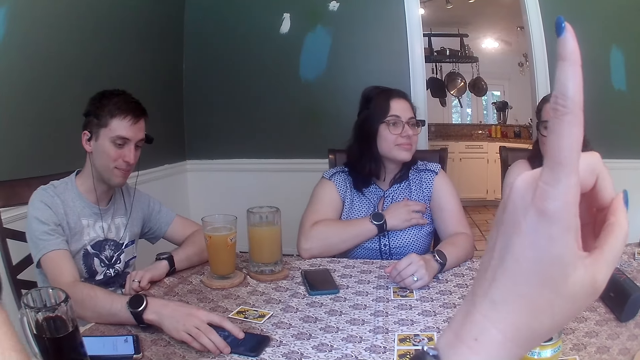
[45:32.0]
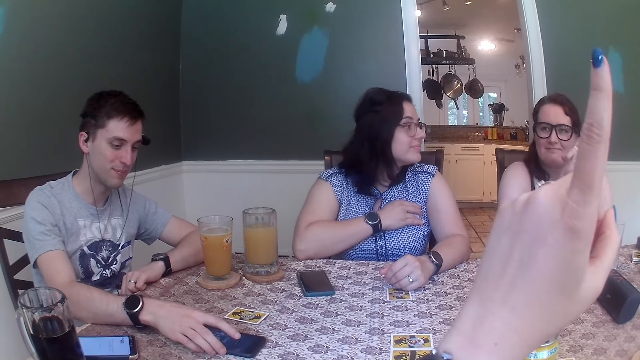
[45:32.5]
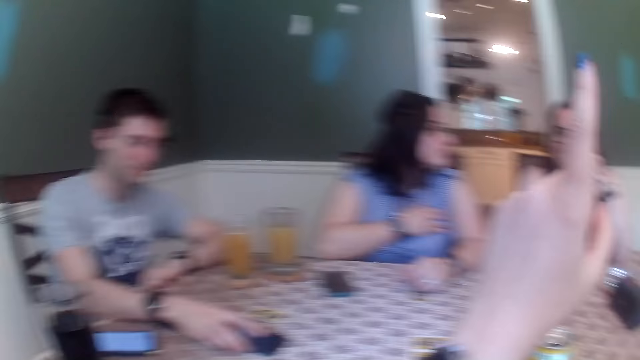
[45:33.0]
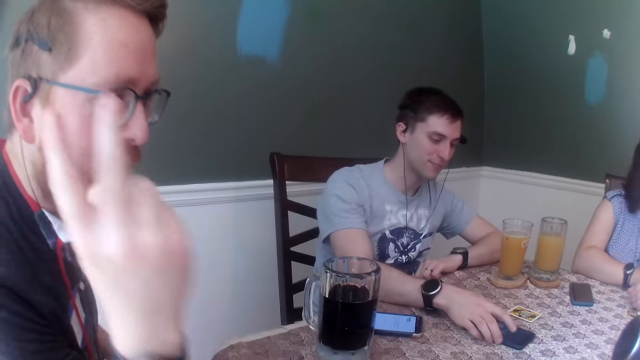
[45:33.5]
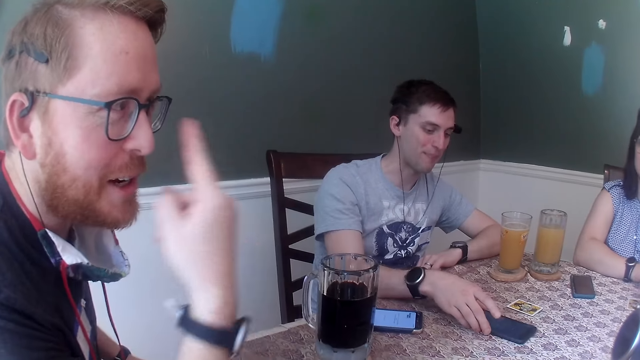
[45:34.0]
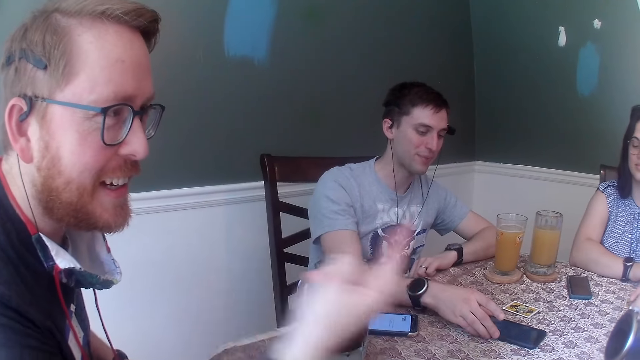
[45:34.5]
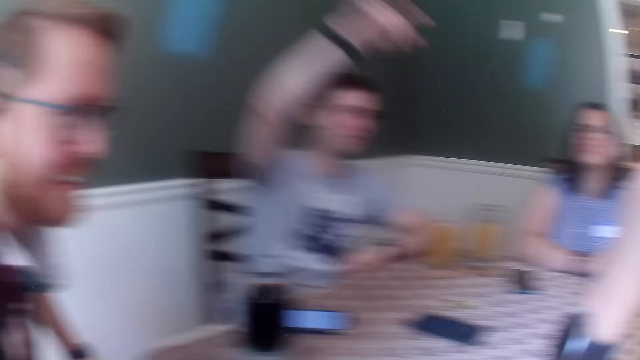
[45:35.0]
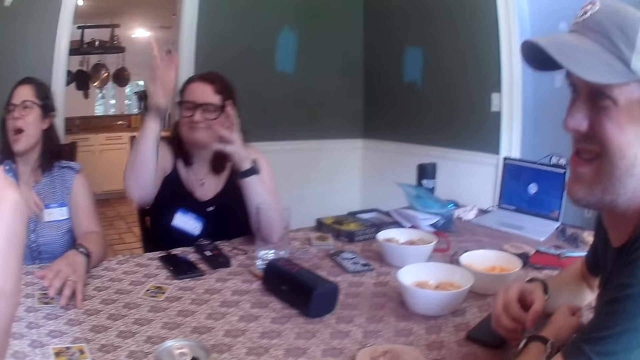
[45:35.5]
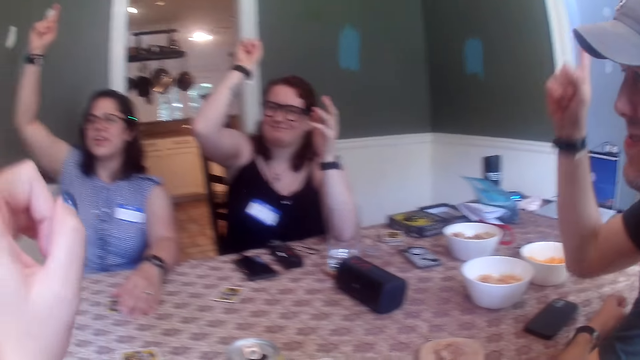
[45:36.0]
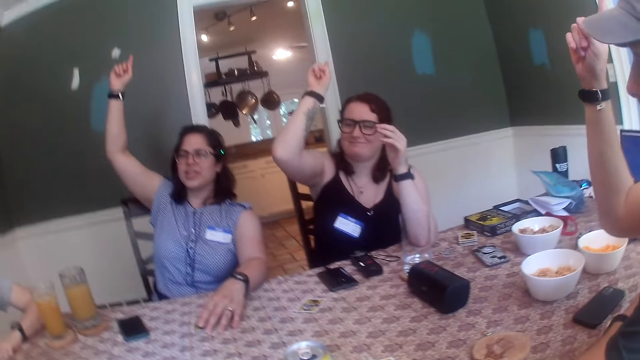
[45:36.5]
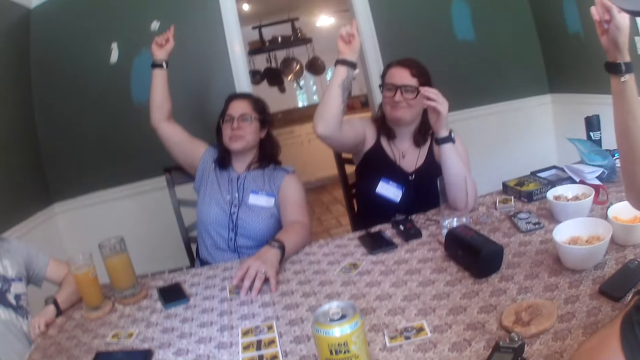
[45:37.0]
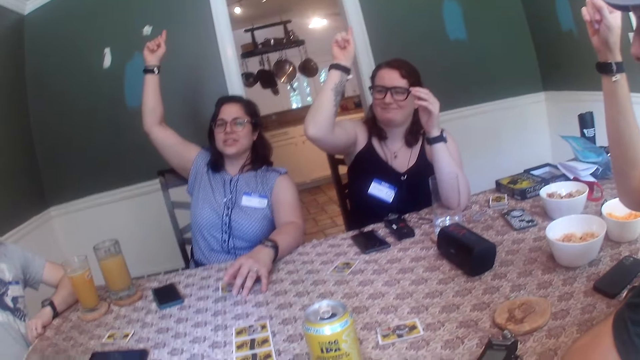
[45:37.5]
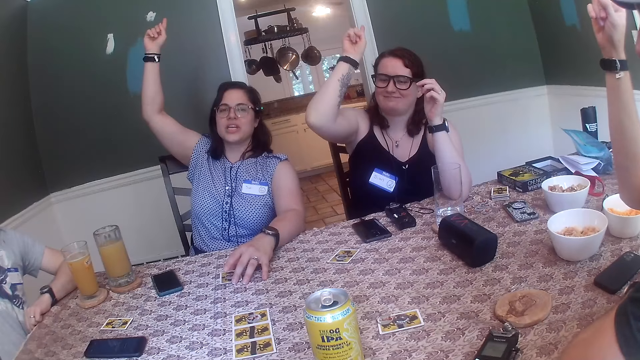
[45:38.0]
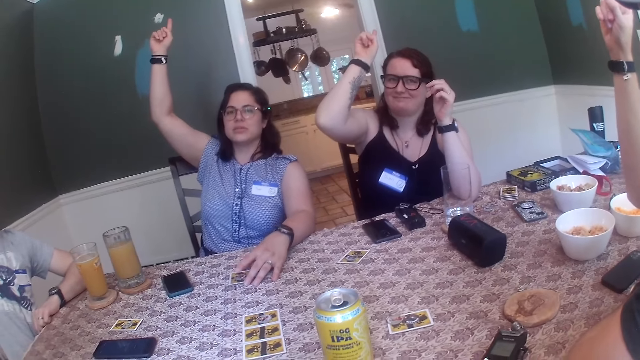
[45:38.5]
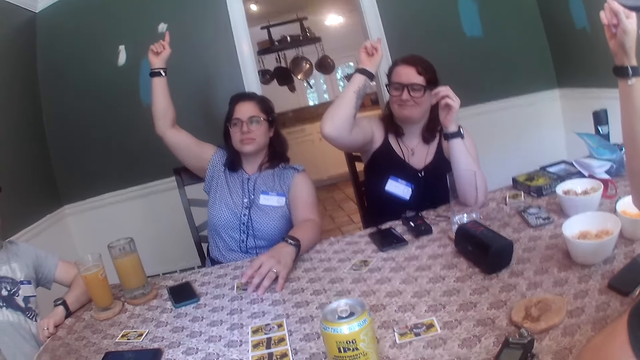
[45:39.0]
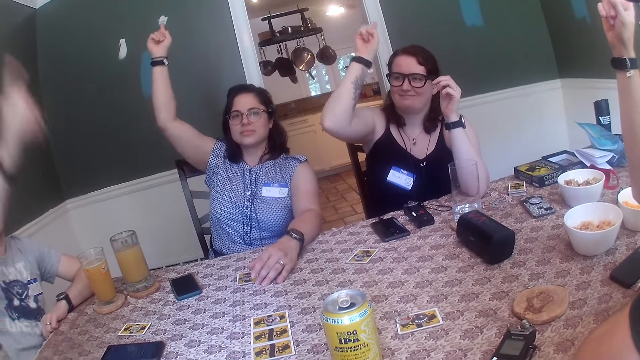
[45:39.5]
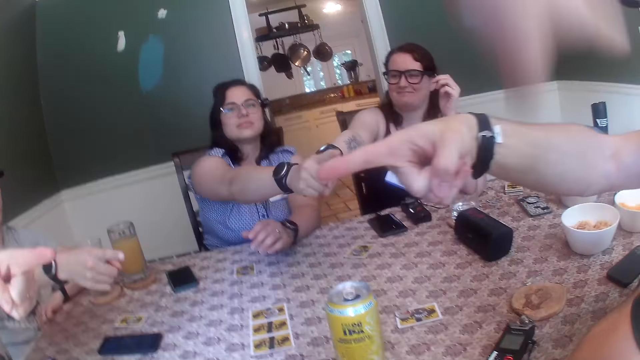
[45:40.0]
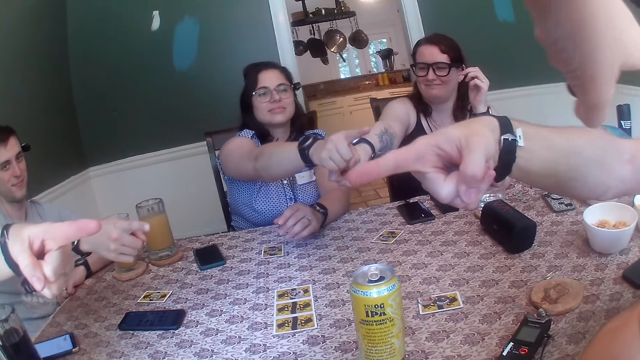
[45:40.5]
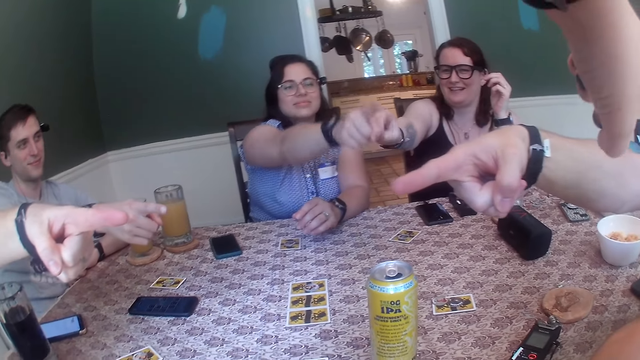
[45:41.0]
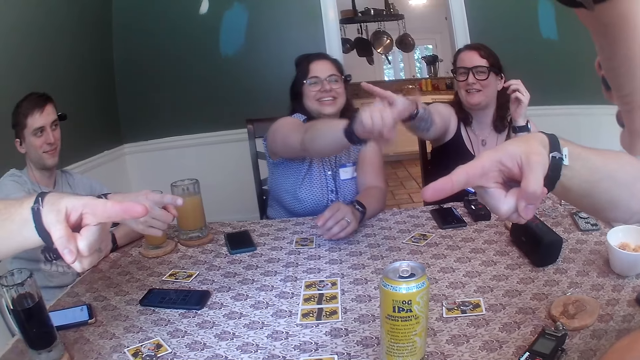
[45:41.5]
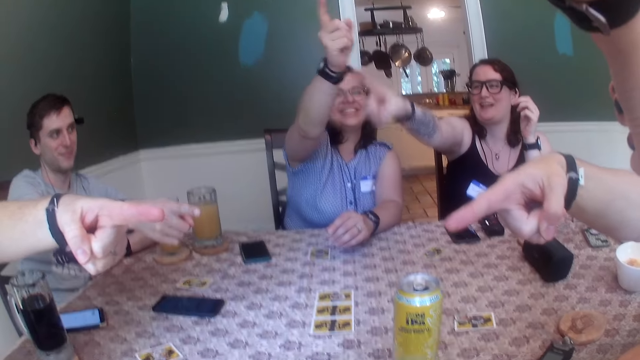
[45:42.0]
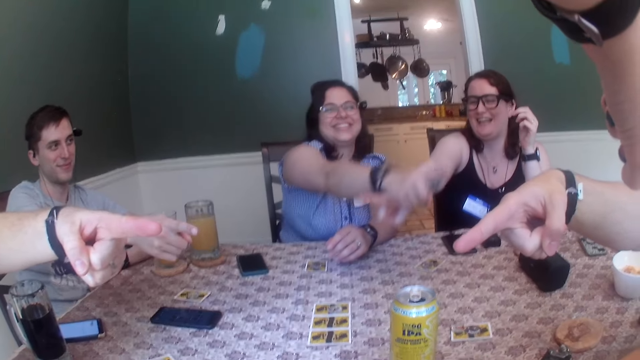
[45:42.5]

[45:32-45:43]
A man touches the phone. The man moves the phone on the table with his right hand and lifts his right hand. A woman lifts her right hand. Another woman lifts her right hand. A second man lifts his right hand. The camera wearer lifts up her left hand. The second woman holds a card on the table with her left hand. The first man stretches his right hand at the second man. The second man points his right hand at a third man. The second woman stretches her right hand at the second man. The first woman points her right hand at the third man. The camera wearer stretches her left hand towards the second man. The third man points his left hand at the second man.

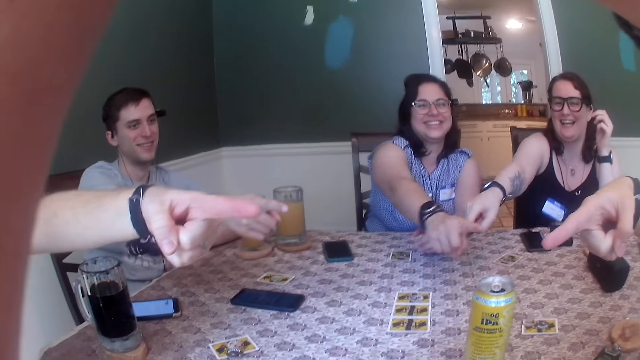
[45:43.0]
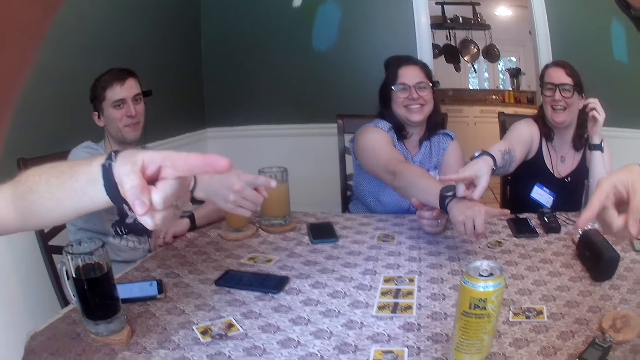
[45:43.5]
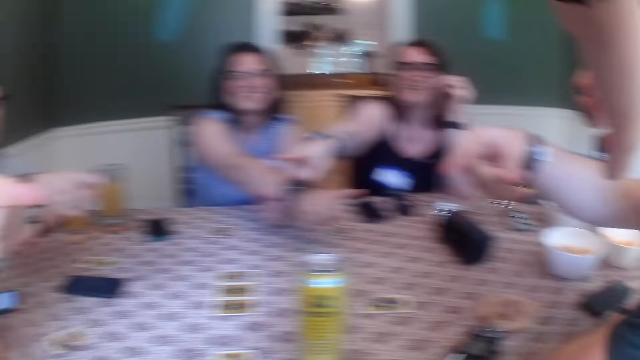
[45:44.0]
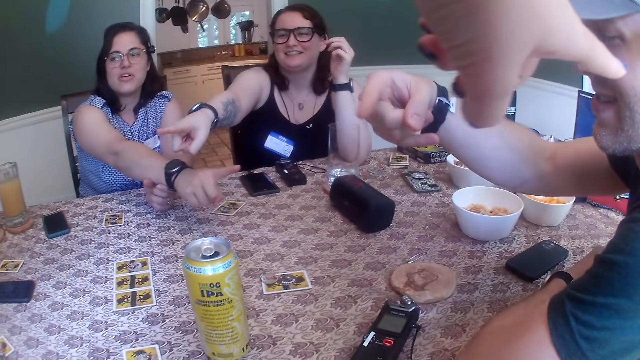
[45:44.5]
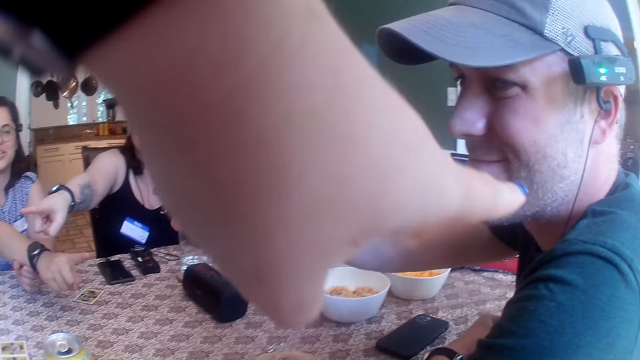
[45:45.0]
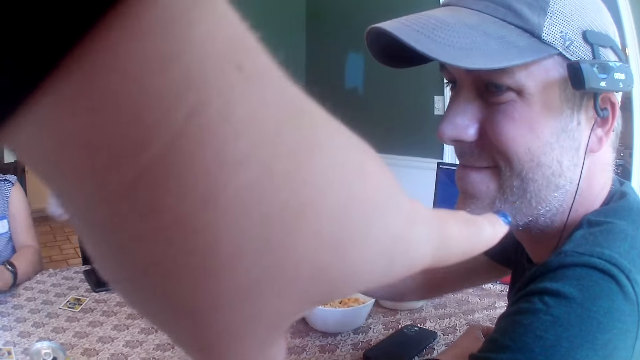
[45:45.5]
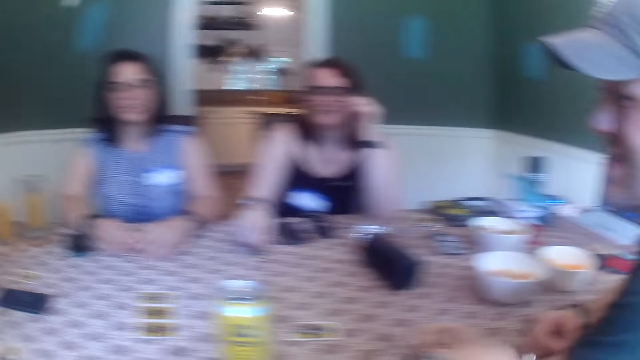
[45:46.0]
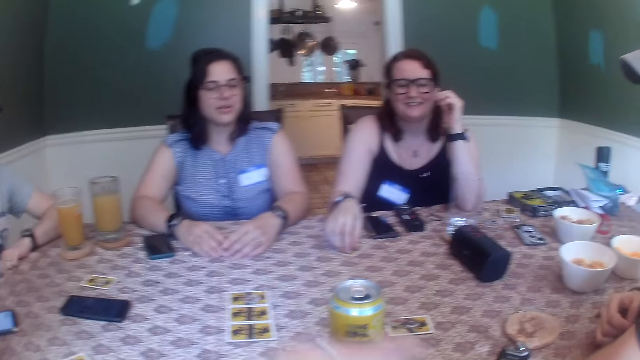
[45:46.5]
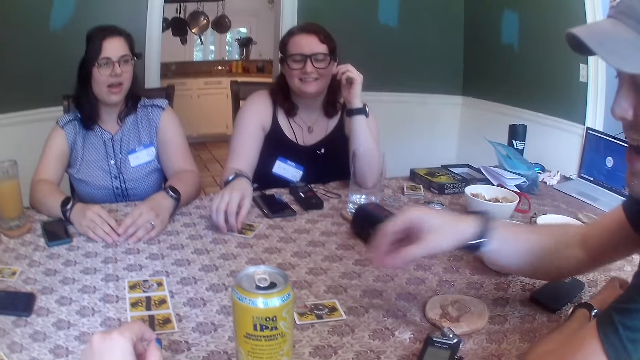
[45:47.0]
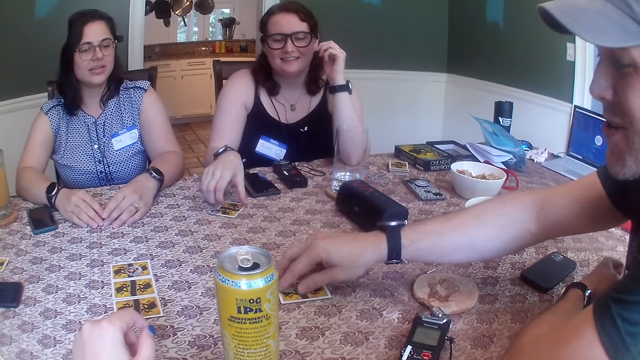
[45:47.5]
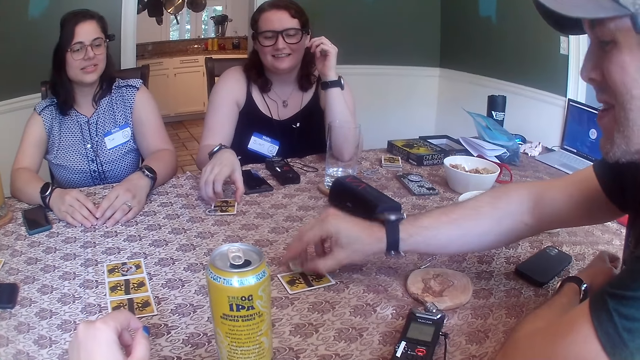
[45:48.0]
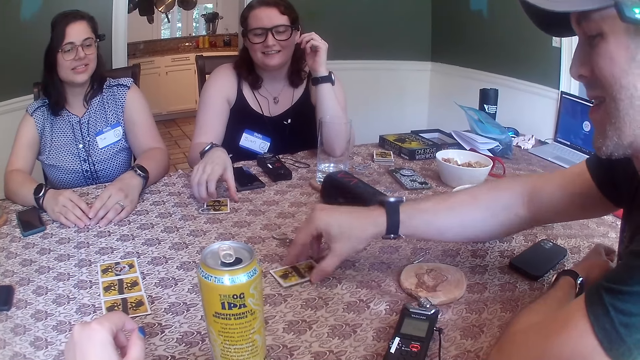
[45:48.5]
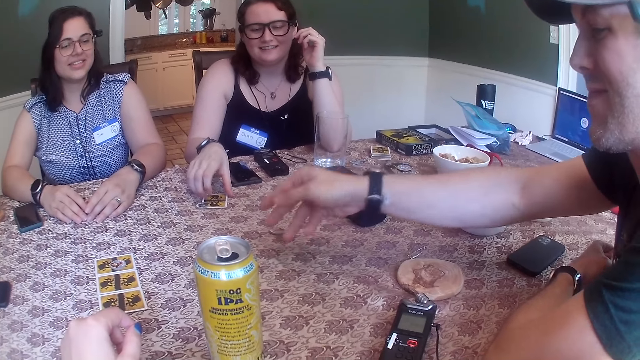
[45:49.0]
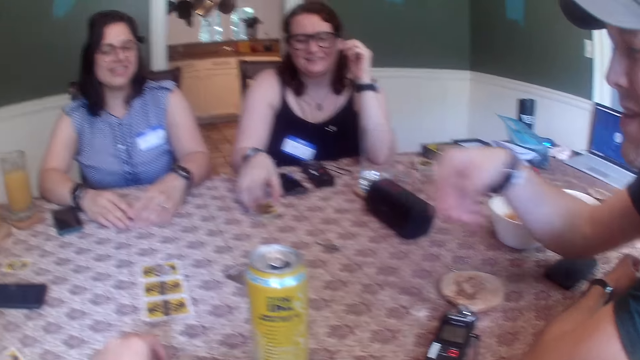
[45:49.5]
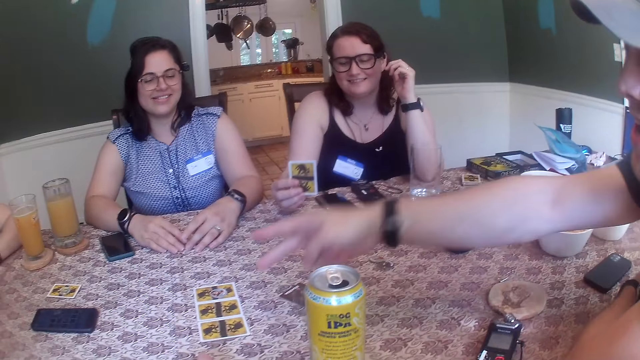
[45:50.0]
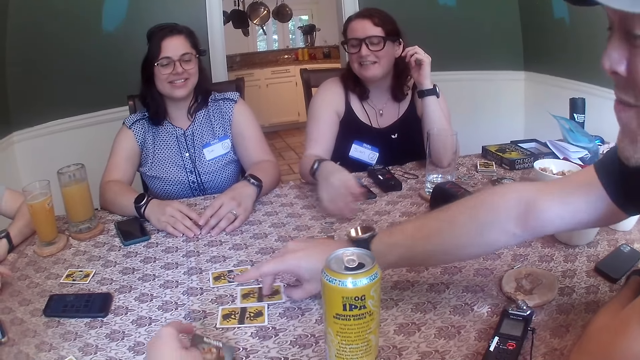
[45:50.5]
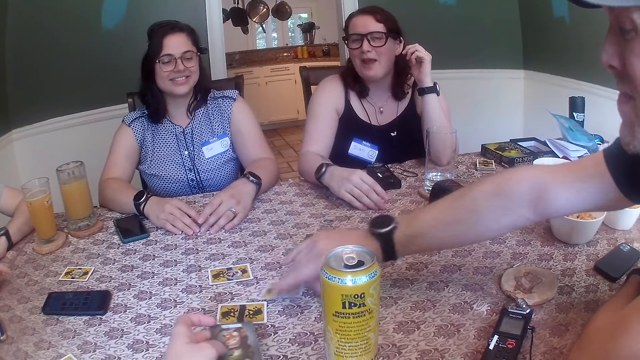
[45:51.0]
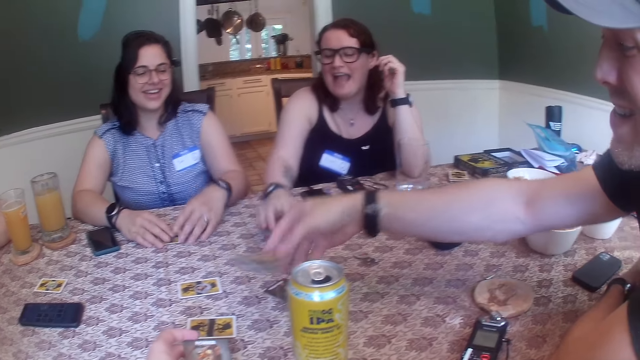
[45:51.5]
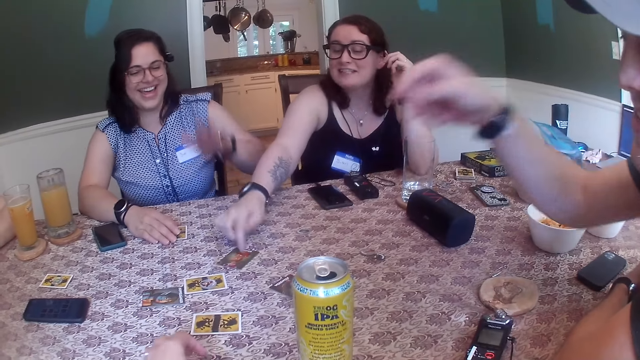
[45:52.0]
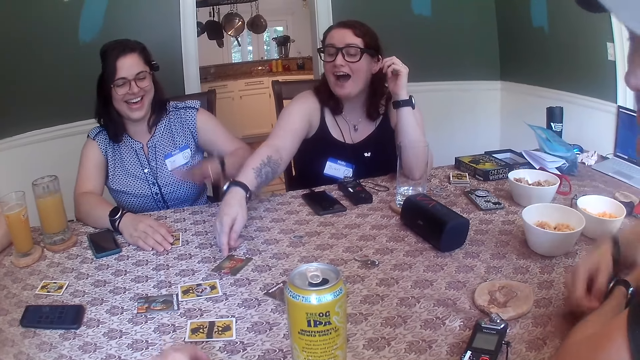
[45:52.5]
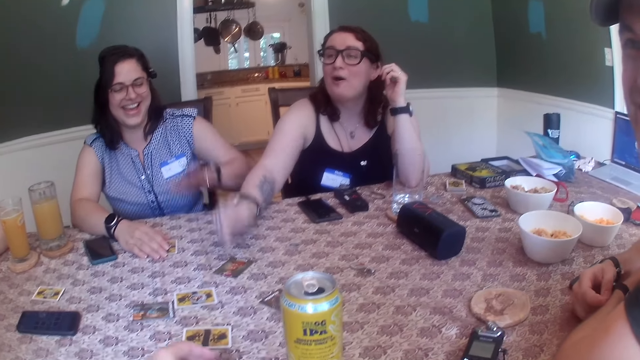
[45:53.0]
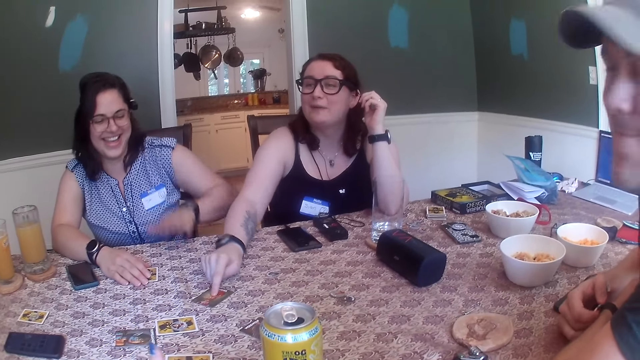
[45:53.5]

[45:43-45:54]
The camera wearer points at a man. A woman puts down her right hand. The man puts down his right hand. The camera wearer puts down her left hand. Another woman places her right hand on a card on the table. The man picks a token from a card on the table with his right hand. The man throws the token to the table with his right hand. The man picks the card on the table with his right hand and turns the card in his right hand. The camera wearer throws the card on the table. The man throws the card on the table with his right hand. The other woman picks the card on the table with her right hand and turns the card in her right hand. The camera wearer picks a card from the table with her left hand. The man picks a card from the table with his right hand. The other woman converses with the group of people at the table and throws the card on the table with her right hand. The man throws the card on the table with his right hand. The other woman moves the card on the table with her right hand. The first woman removes her left hand from the card on the table. The camera wearer places the card on the table with her left hand. The first woman beats the table with her left hand. The other woman taps the card on the table with her right hand. A woman points at a card.
